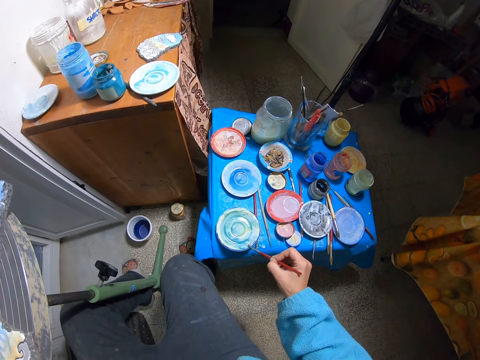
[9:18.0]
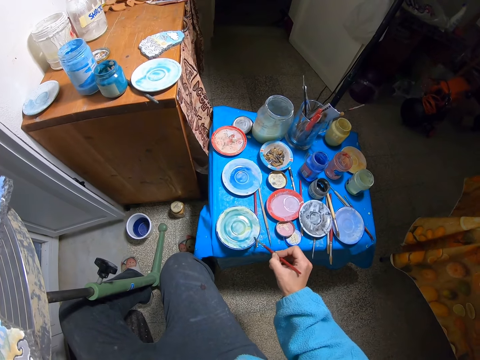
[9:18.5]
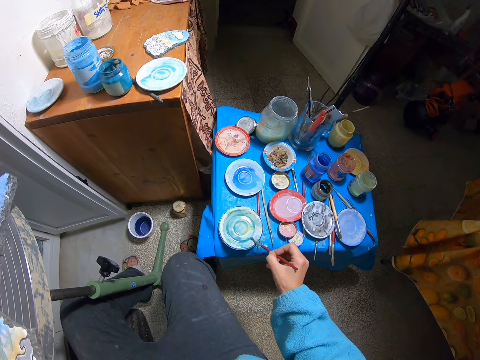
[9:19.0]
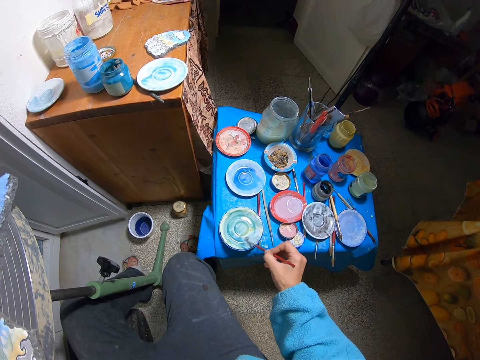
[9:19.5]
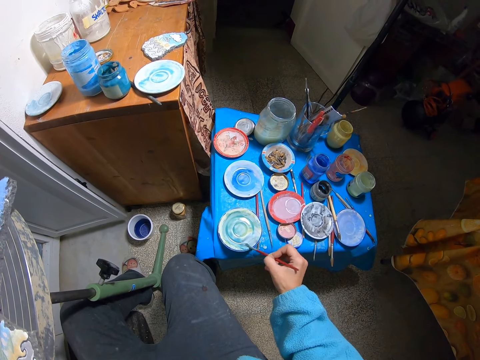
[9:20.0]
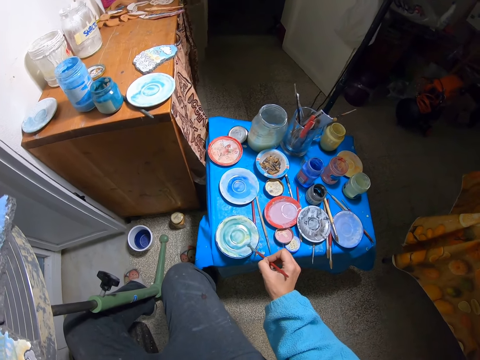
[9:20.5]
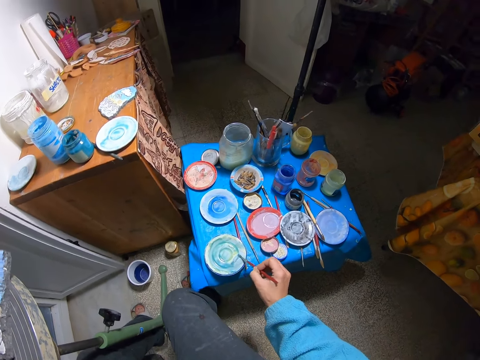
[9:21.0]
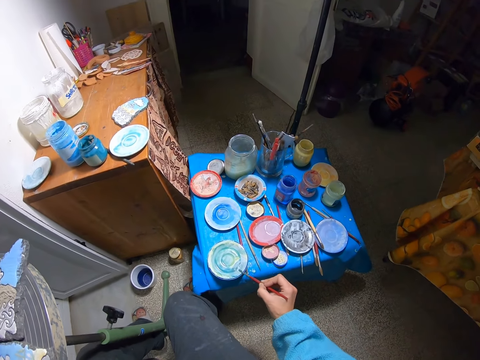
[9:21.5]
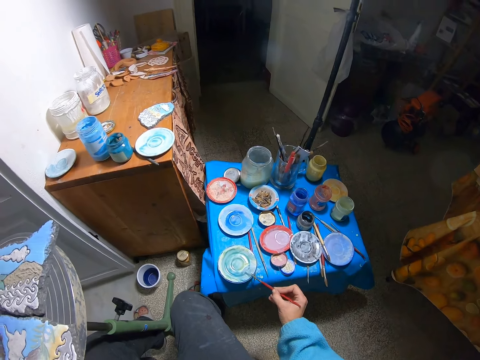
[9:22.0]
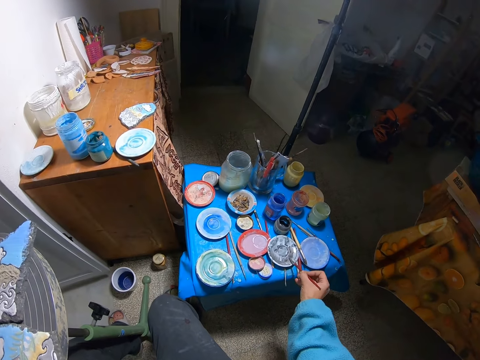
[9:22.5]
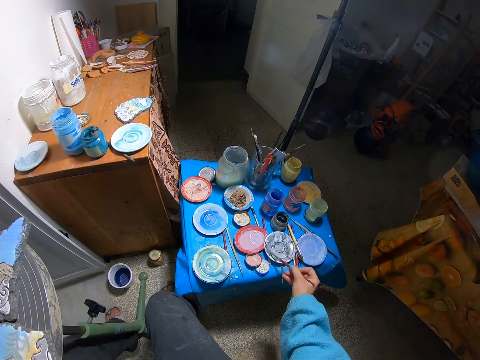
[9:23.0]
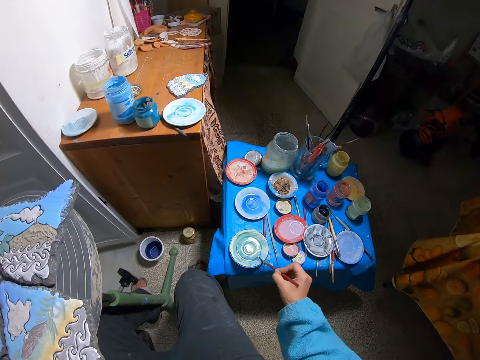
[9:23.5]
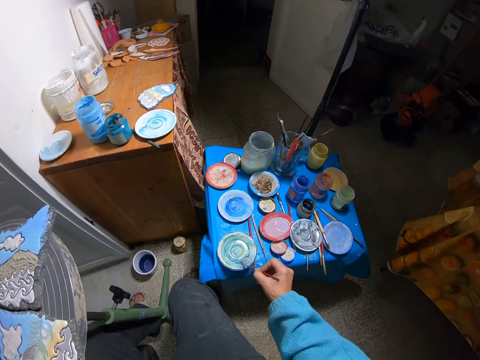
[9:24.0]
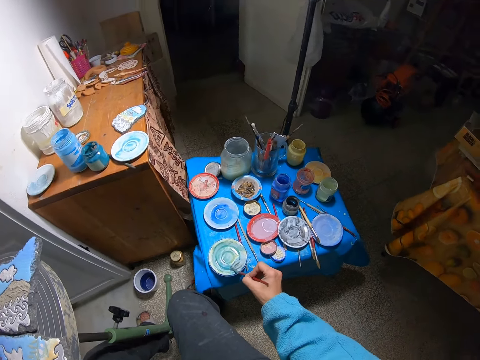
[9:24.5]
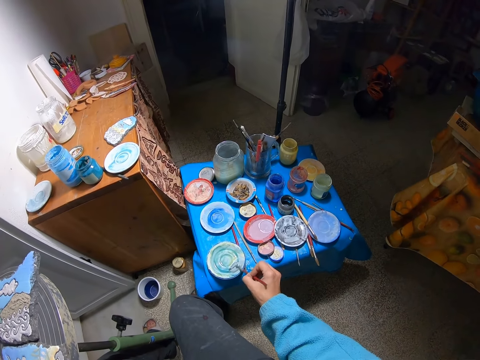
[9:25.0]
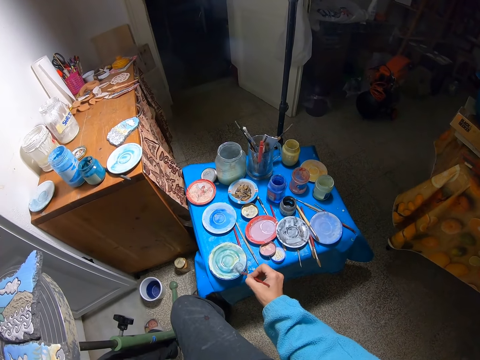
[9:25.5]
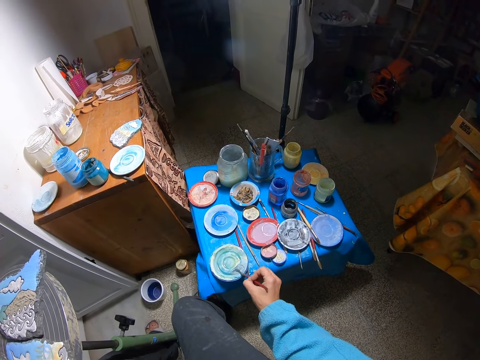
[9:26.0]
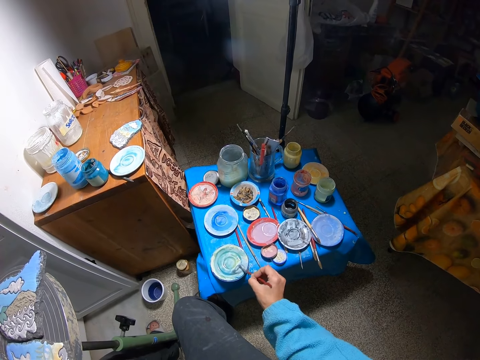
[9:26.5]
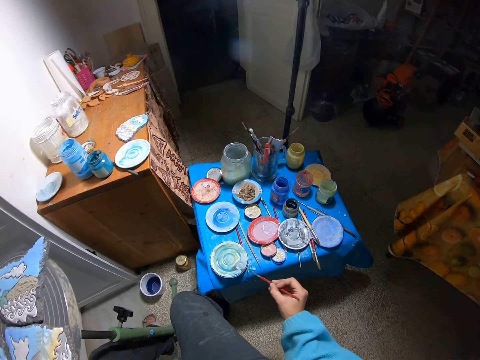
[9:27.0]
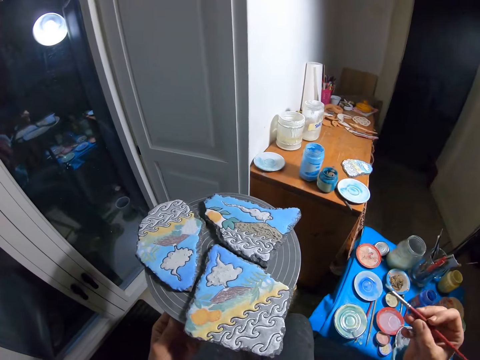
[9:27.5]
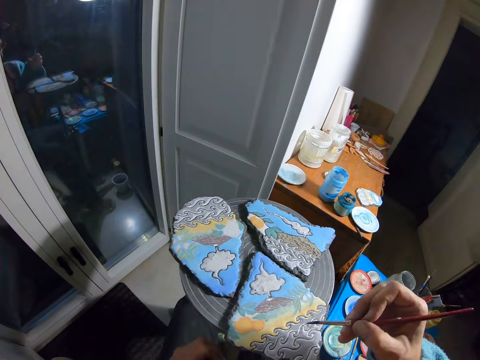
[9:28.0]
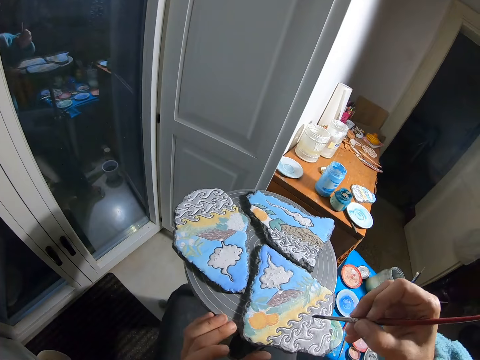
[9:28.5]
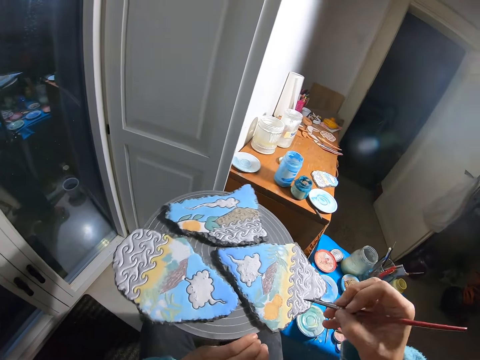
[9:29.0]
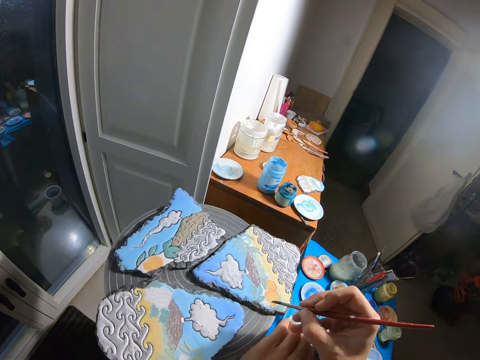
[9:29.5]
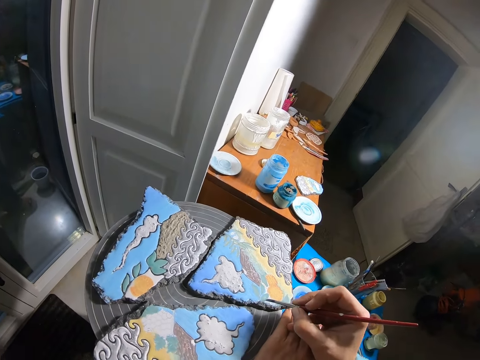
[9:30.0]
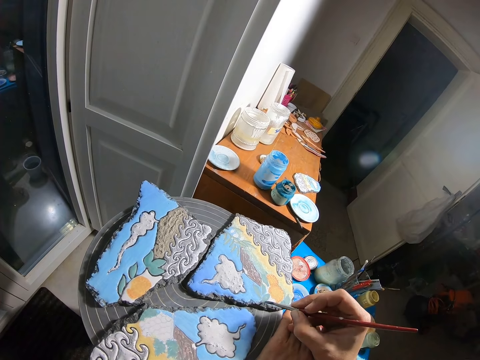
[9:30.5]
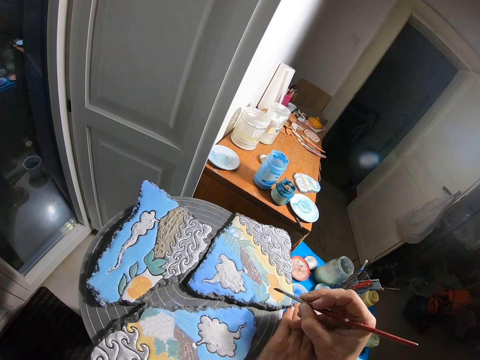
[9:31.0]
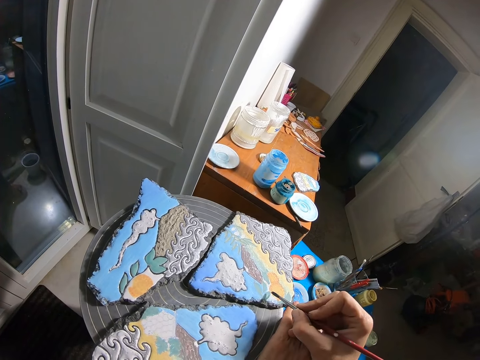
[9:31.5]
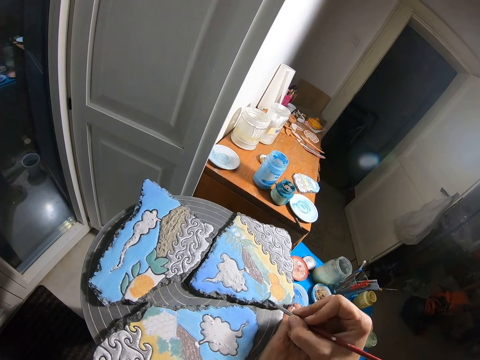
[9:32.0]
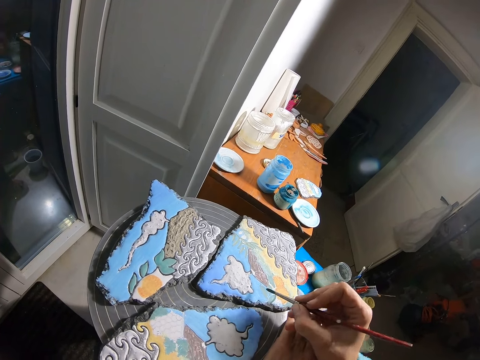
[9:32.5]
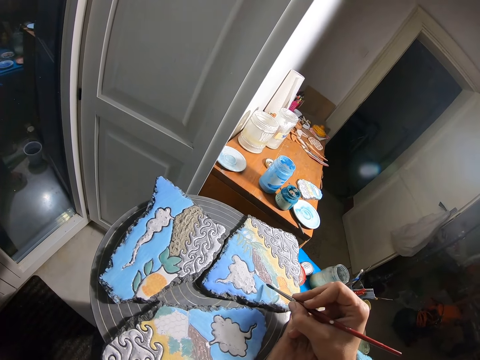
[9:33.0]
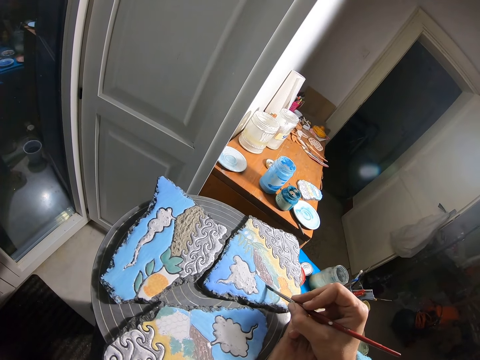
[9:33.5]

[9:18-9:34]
The camera wearer brushes the plate with the paint brush in his right hand. He paints a stone on the chair with the paintbrush in his right hand.

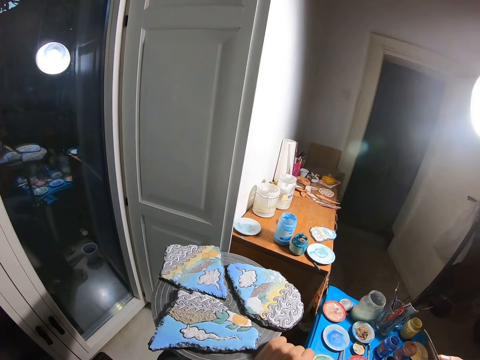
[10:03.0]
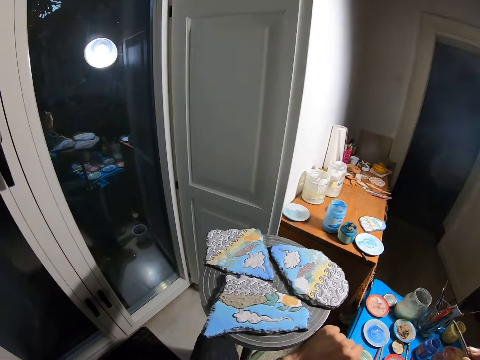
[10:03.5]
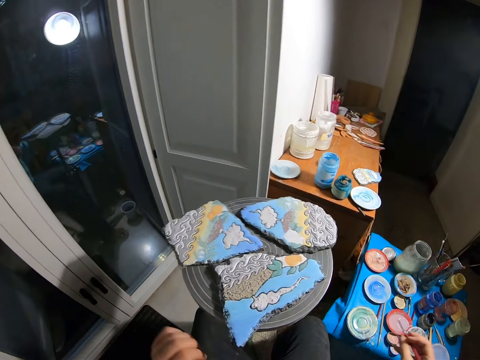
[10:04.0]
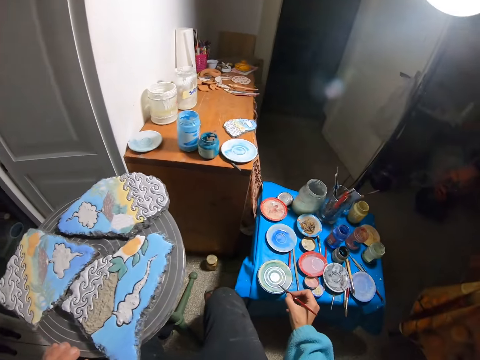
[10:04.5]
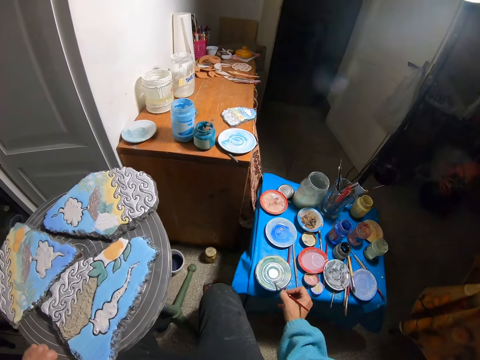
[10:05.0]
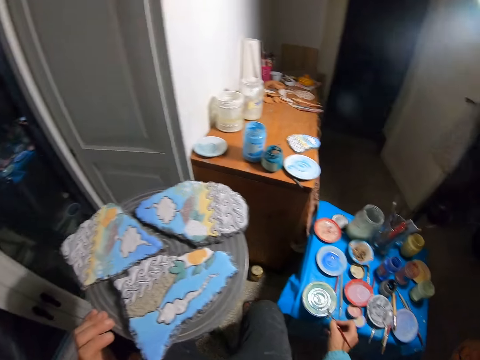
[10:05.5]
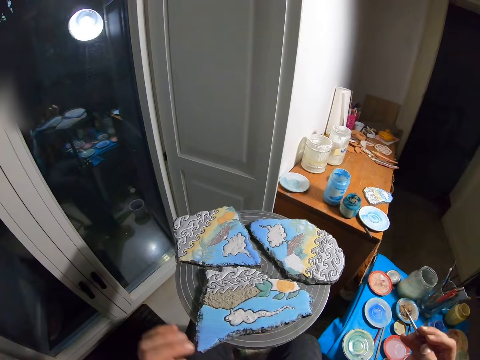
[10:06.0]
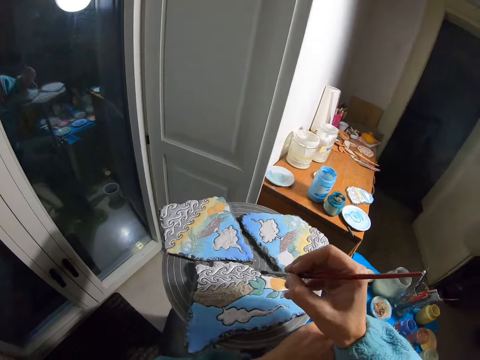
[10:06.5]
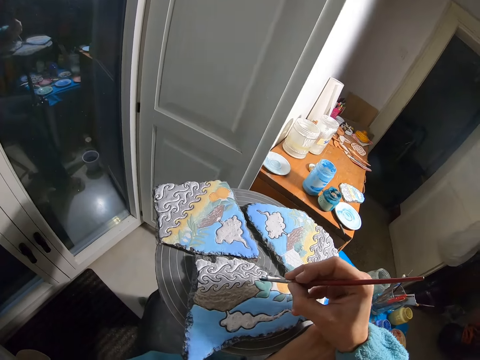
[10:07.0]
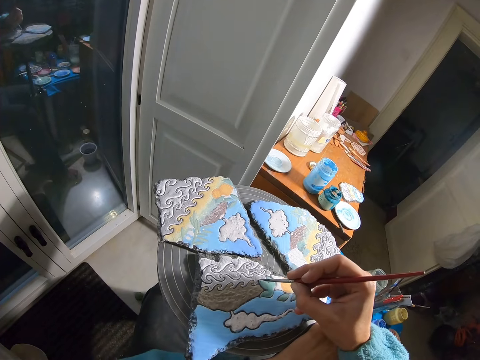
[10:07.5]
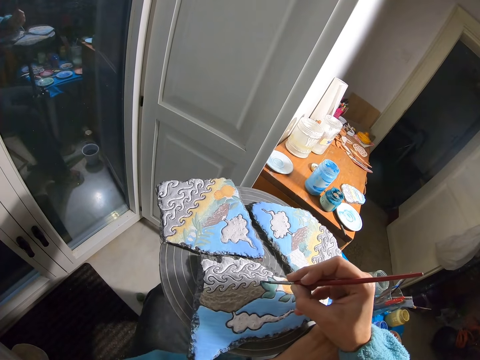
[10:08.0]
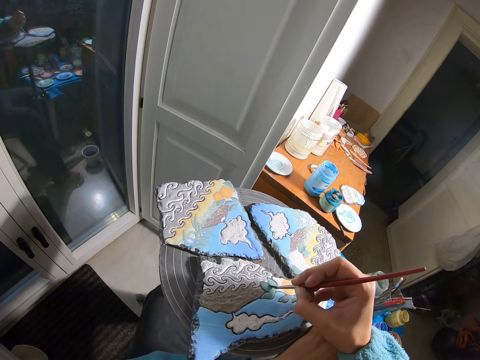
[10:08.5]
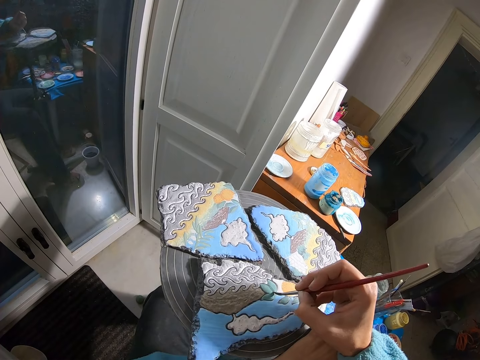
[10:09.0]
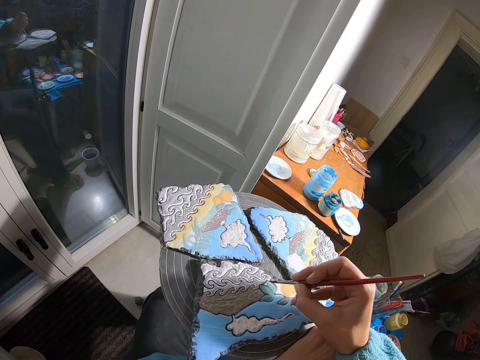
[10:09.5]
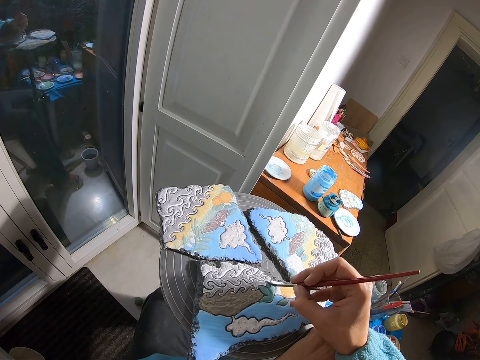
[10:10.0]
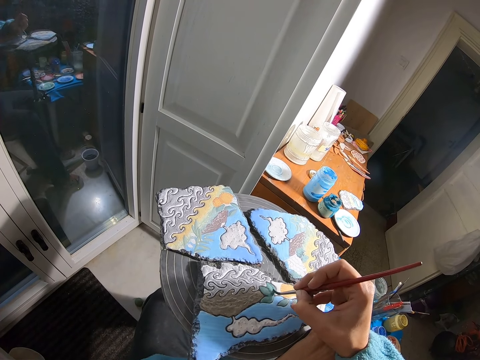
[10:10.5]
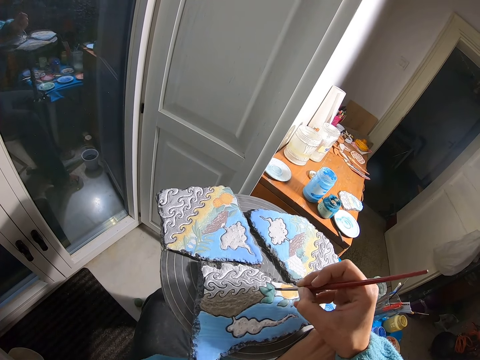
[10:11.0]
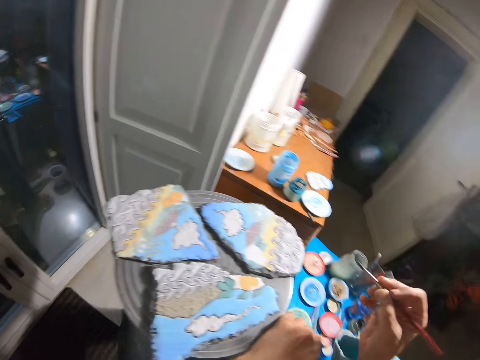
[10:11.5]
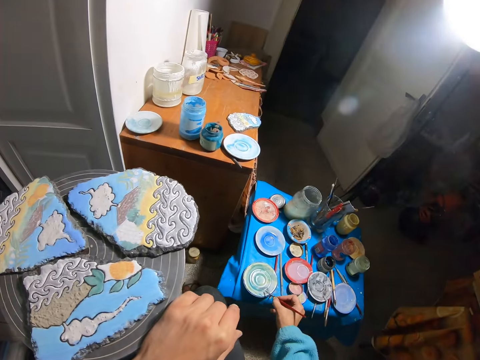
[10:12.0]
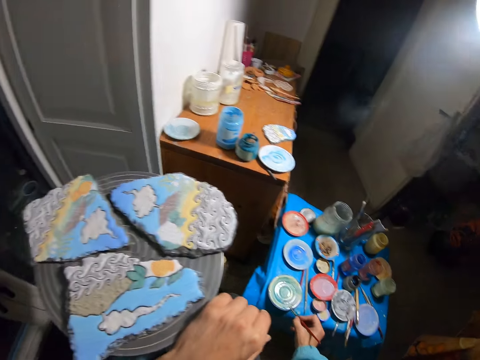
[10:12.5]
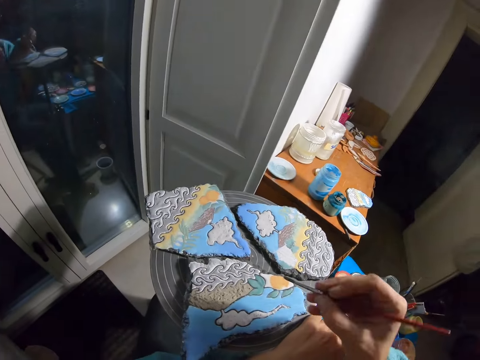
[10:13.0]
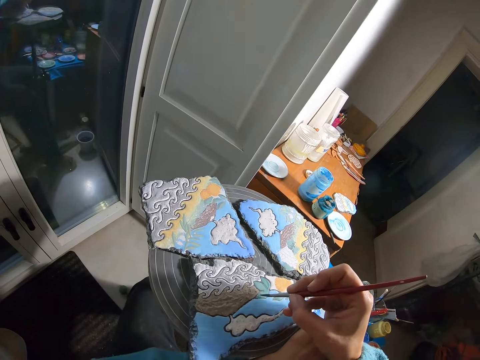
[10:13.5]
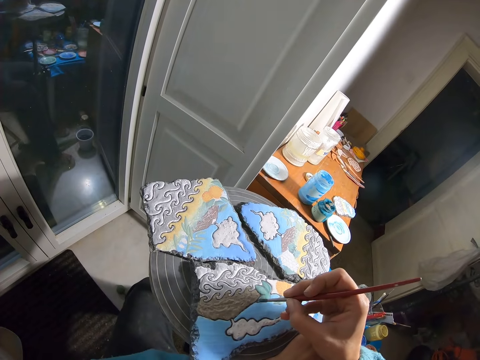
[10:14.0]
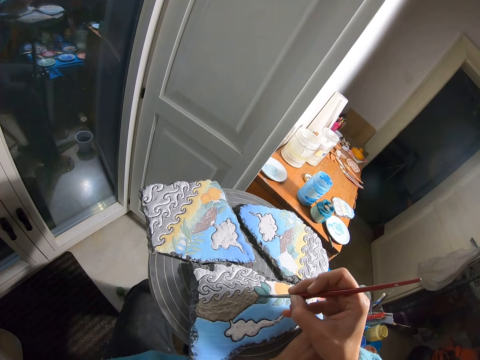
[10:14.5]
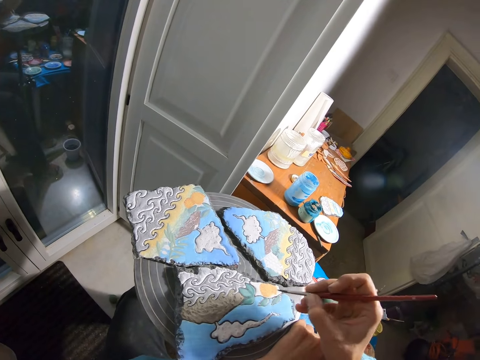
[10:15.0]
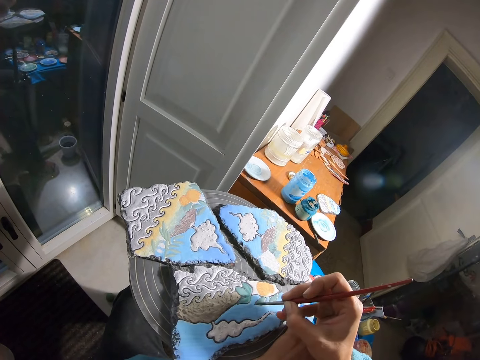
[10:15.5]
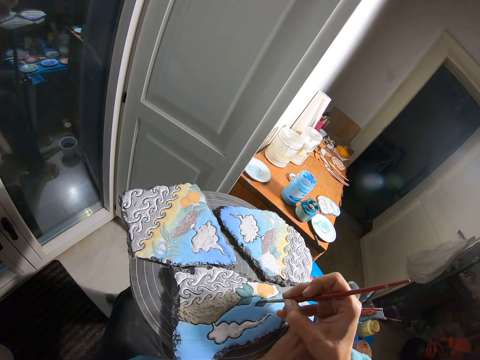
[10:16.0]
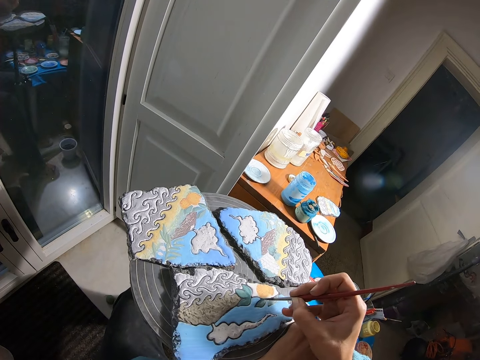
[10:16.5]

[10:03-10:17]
The camera wearer brushes the plate with the paint brush in his right hand. He paints the stone on the chair with the paintbrush in his right hand. He brushes the plate with the paint brush in his right hand. He paints the stone on the chair with the paintbrush in his right hand.
